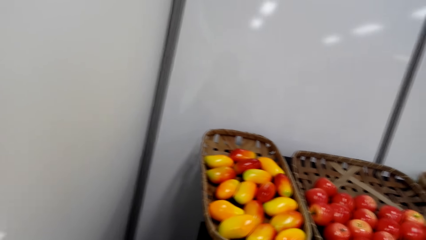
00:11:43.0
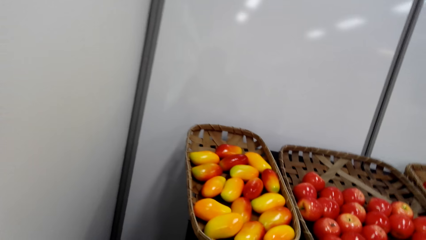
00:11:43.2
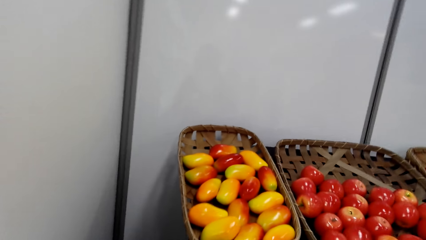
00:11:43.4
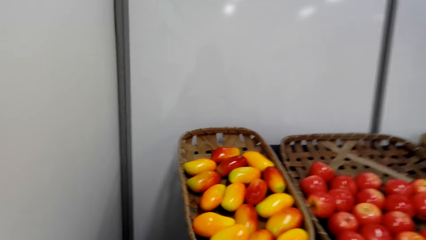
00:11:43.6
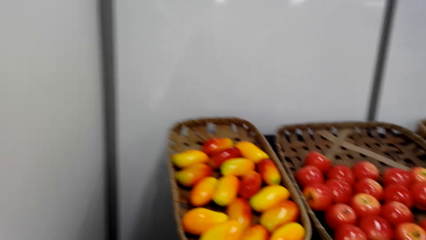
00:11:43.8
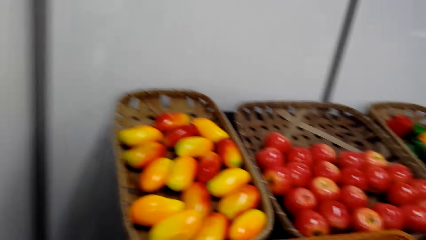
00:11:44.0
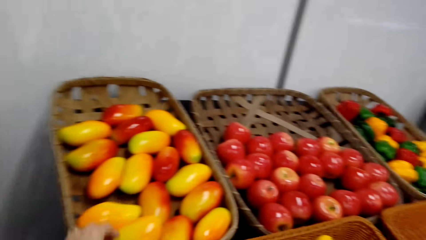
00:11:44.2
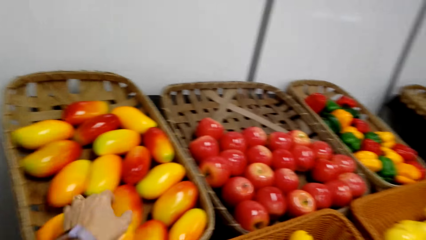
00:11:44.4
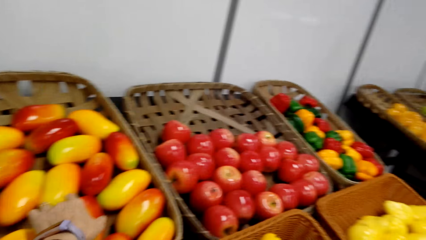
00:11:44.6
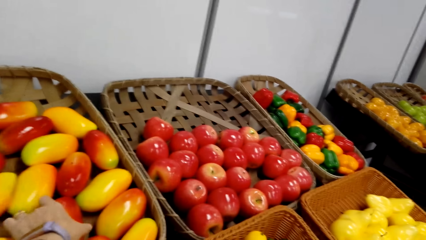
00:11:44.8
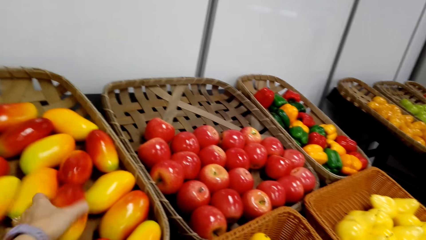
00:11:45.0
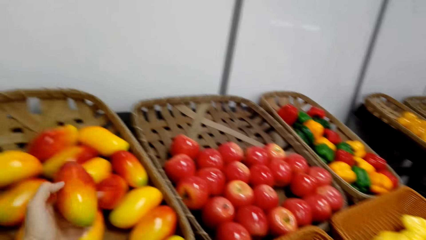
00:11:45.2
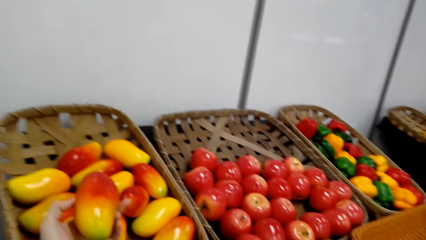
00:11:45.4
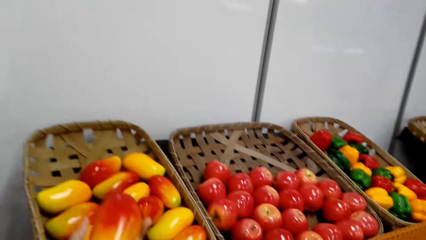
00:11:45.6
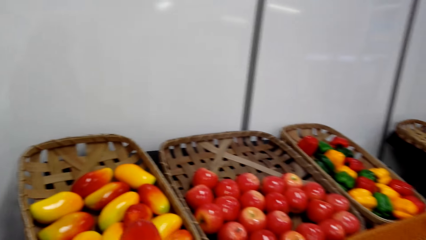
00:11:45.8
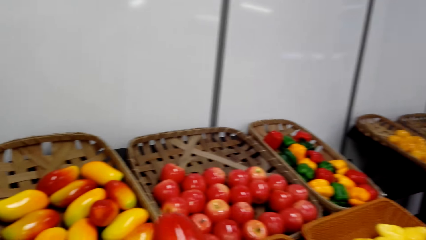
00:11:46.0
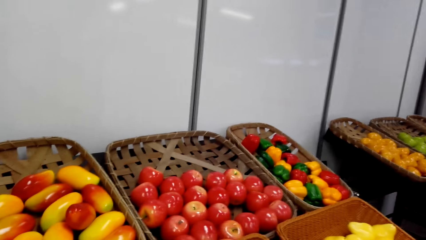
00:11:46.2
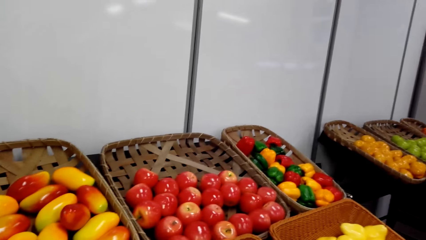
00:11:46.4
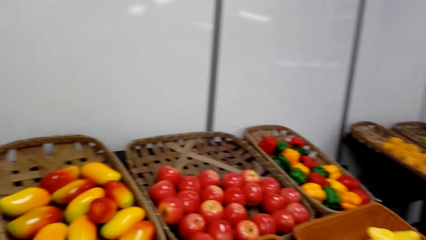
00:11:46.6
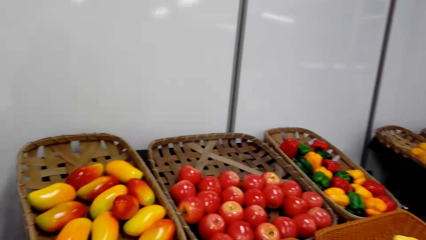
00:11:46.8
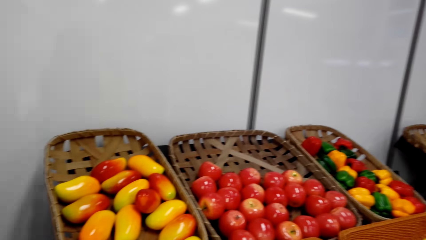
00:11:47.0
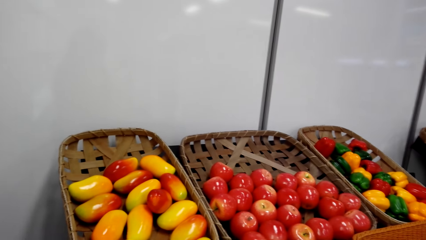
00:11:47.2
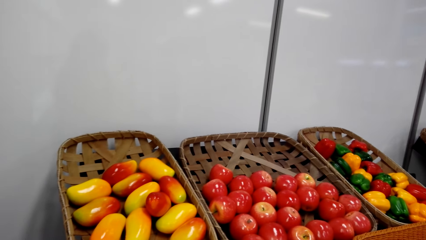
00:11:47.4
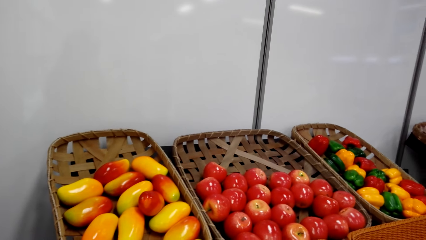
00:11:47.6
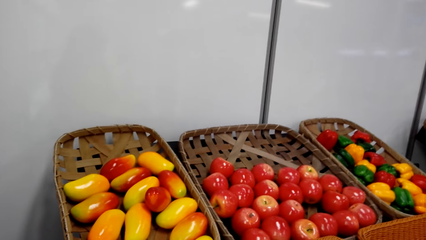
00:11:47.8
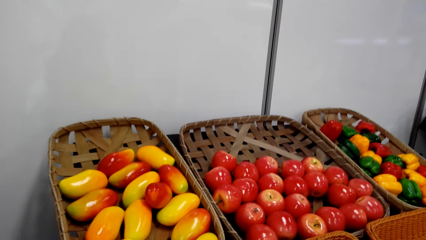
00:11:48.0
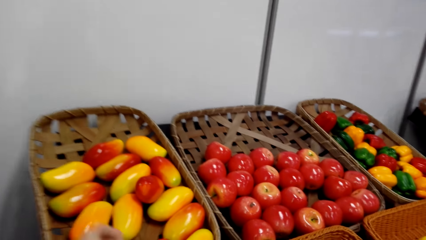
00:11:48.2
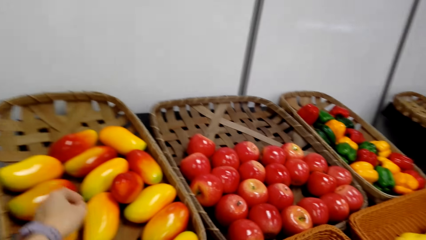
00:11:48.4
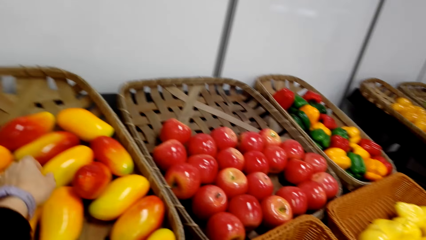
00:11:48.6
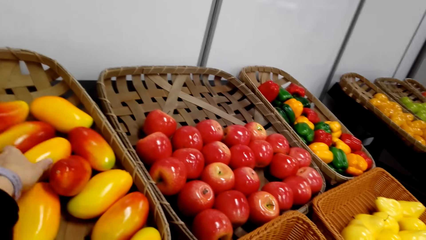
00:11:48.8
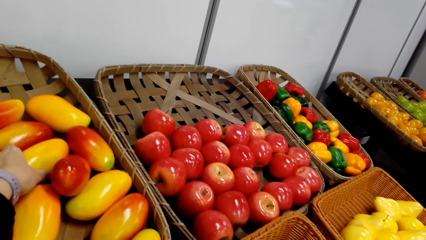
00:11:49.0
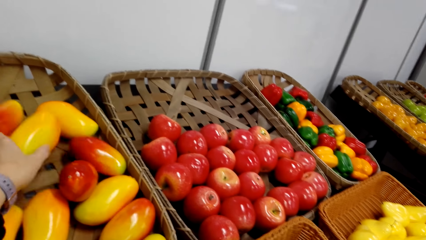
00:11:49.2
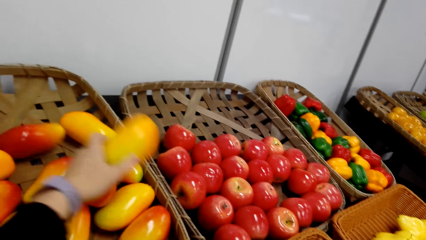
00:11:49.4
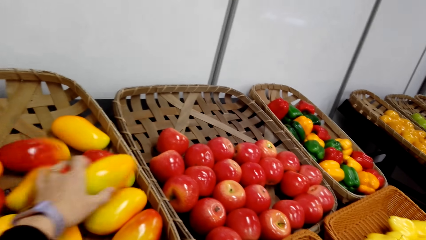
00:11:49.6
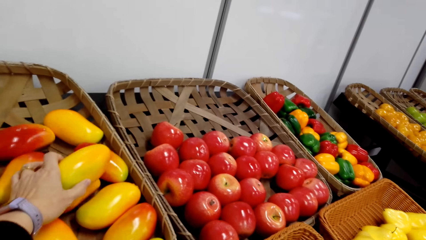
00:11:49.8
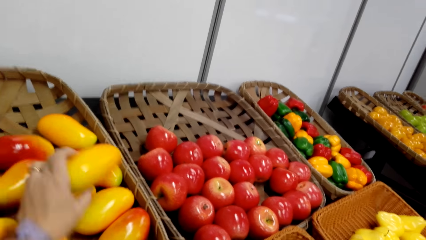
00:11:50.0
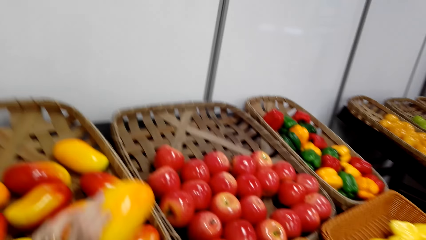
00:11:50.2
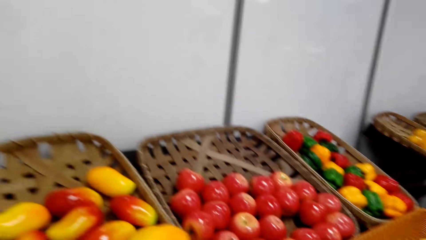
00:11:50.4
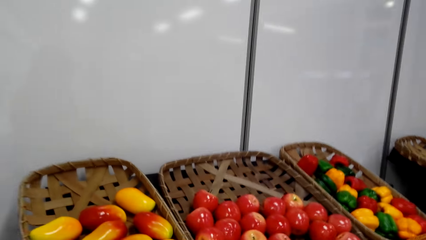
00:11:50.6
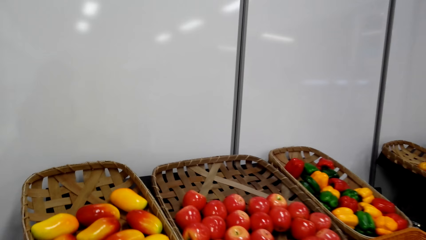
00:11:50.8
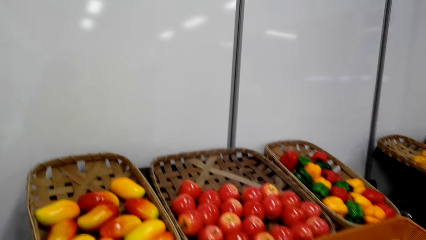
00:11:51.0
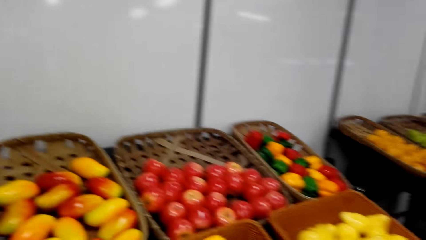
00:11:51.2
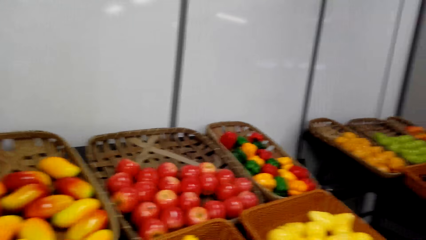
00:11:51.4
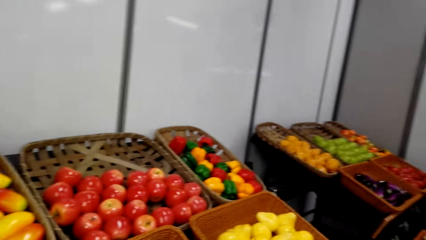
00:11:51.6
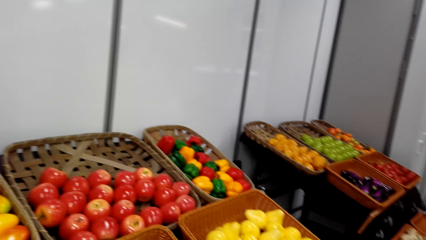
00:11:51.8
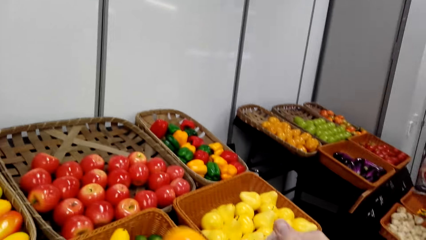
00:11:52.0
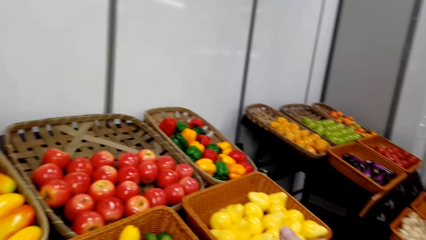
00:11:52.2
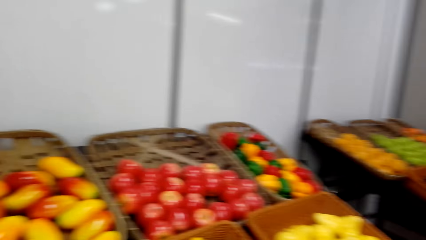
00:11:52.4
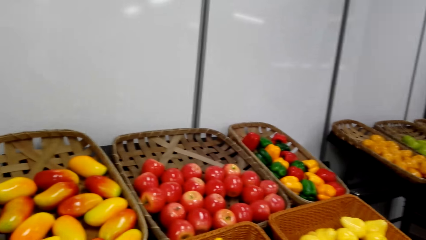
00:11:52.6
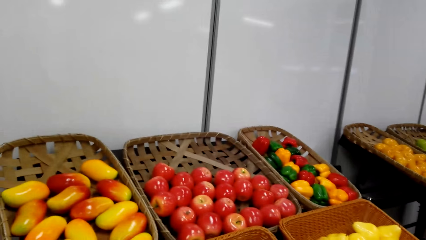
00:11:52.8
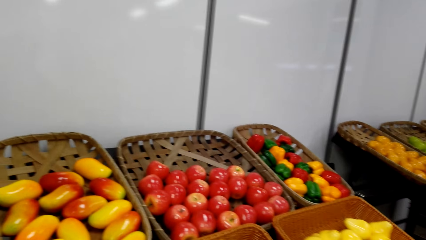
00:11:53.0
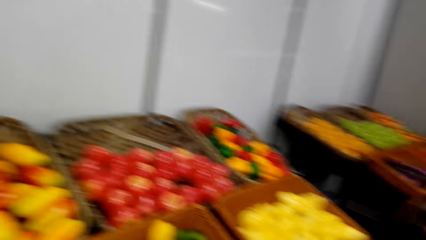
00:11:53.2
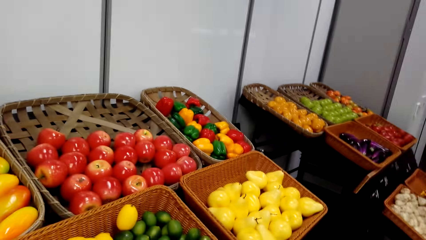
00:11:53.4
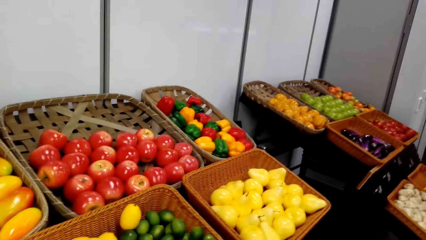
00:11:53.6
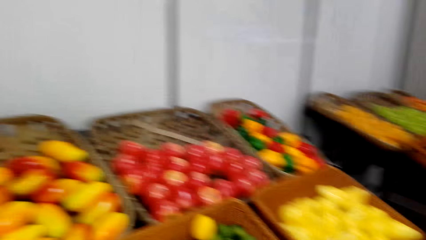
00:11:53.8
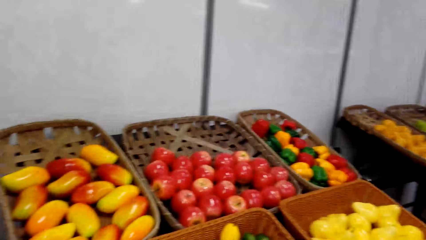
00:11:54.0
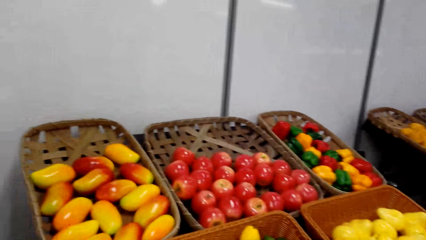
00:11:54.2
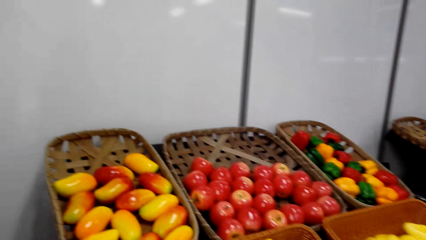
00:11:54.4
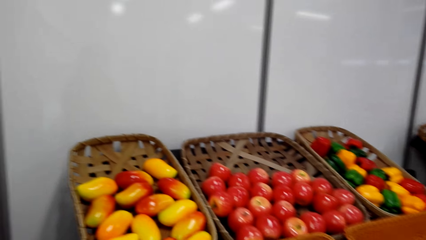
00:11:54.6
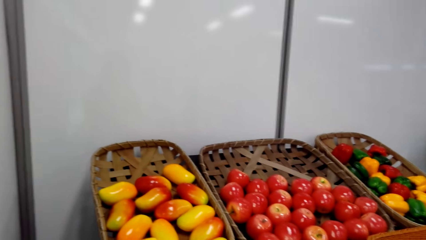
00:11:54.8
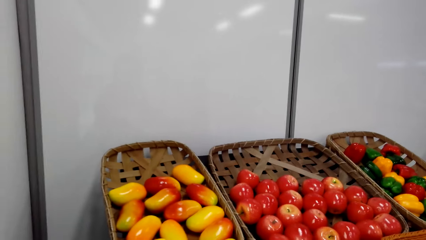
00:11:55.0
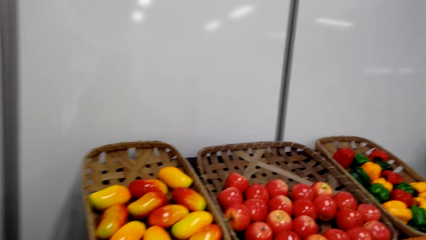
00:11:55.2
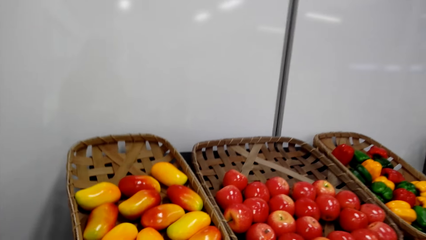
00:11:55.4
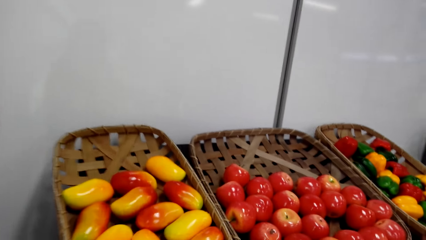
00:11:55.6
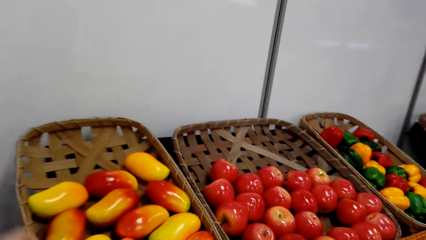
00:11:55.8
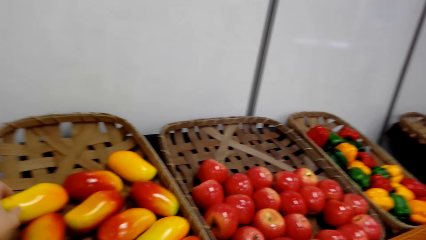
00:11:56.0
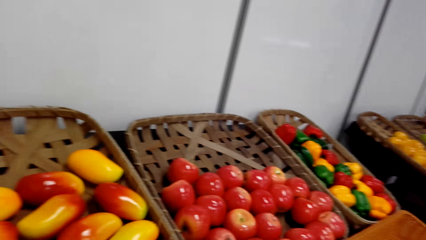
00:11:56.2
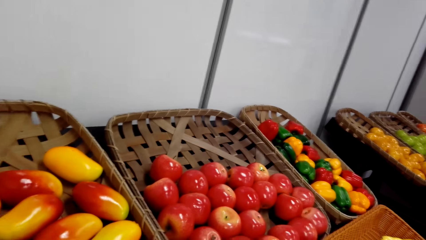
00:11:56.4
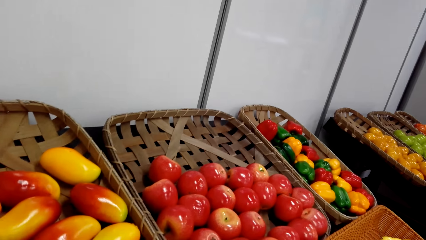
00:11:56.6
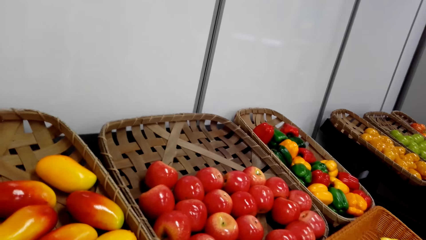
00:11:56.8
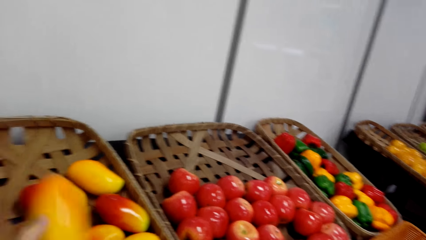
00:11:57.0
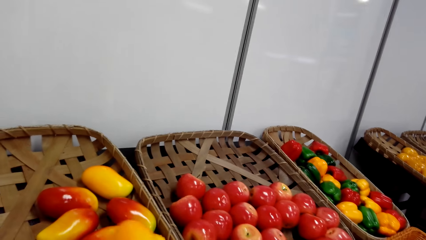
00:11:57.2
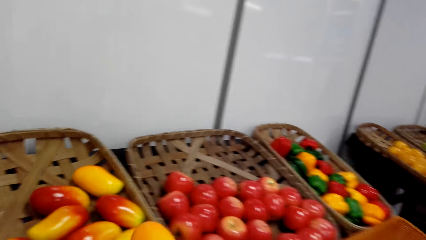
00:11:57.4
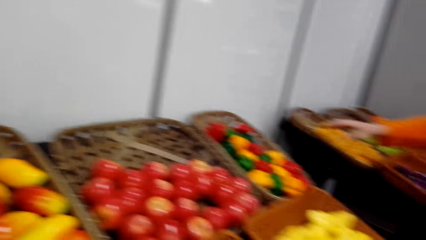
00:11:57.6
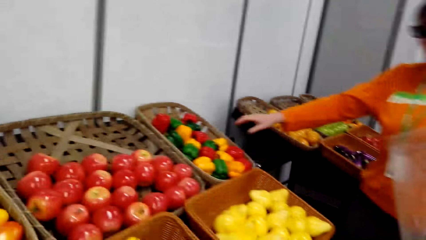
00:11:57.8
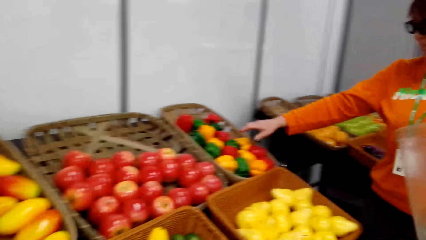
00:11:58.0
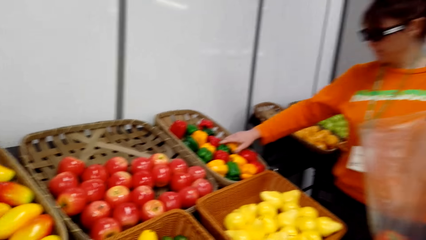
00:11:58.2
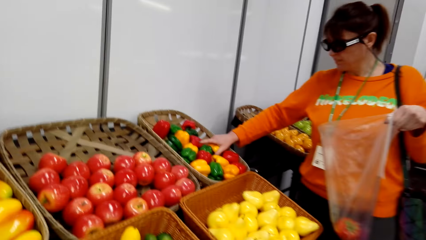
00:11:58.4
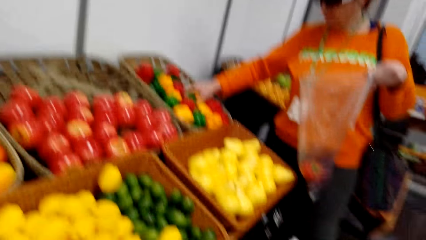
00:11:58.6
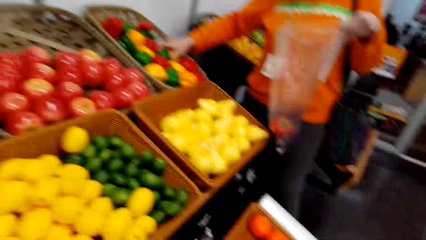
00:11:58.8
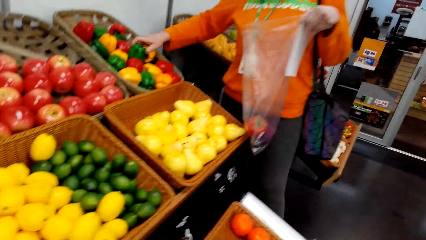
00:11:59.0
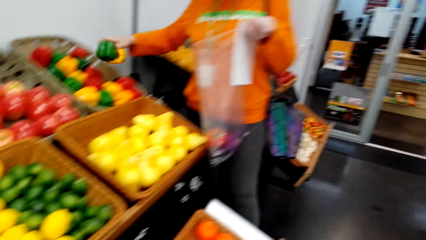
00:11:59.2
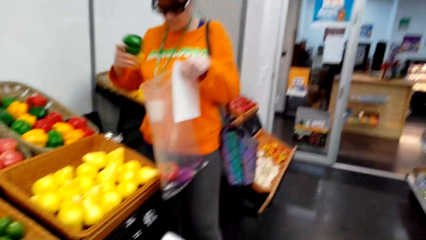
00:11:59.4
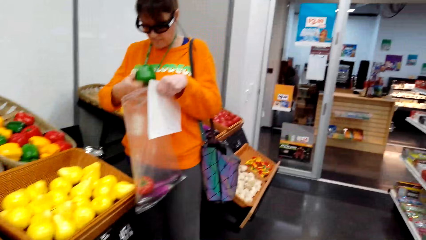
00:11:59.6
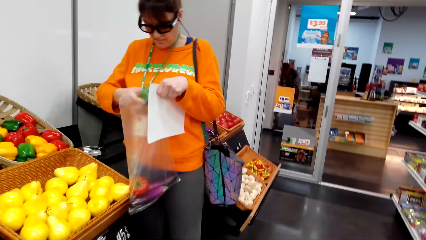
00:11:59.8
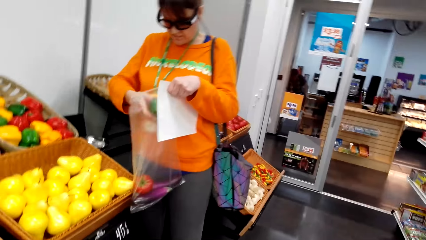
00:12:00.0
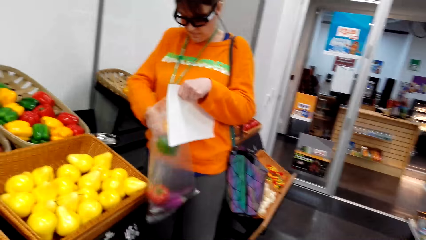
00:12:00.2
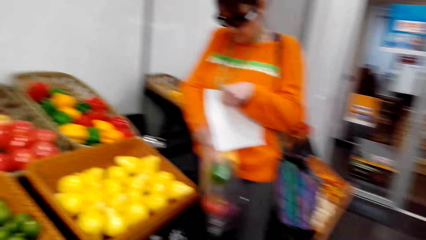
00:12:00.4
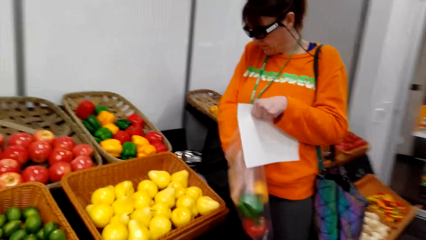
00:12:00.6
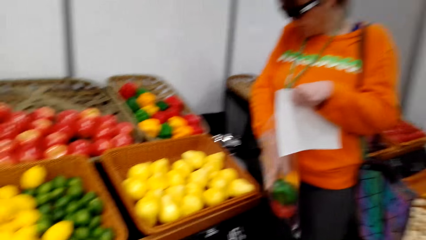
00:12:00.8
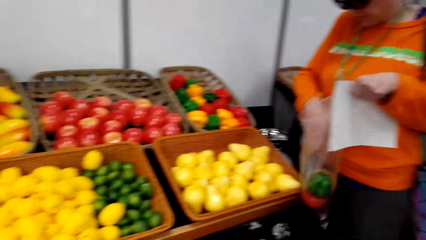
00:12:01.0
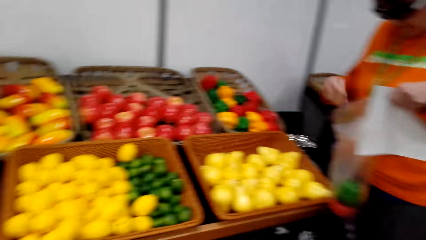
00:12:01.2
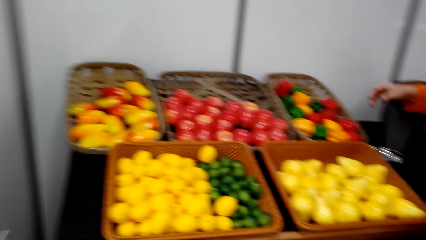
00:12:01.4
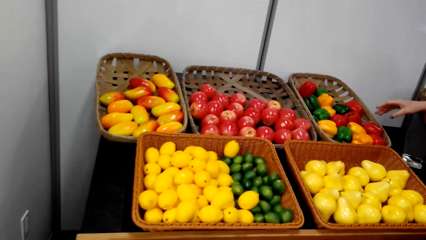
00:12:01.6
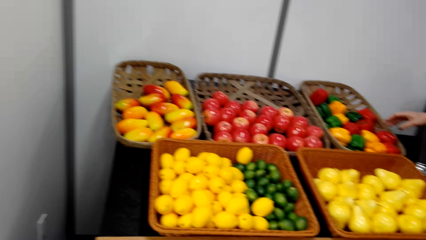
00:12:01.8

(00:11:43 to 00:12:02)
The camera wearer picks the mango in the basket tray on the table. They put the mango in the polythene bag. They stand on the floor. They pick the mango in the basket tray on the table. They stand on the floor. They put the mango in the polythene bag. They pick the mango in the basket tray on the table. They stand on the floor. They put the mango in the polythene bag. The woman picks the bell pepper in the basket tray on the table. The woman puts the bell pepper in the nylon paper.
